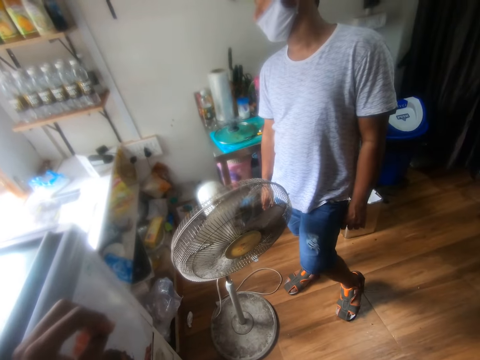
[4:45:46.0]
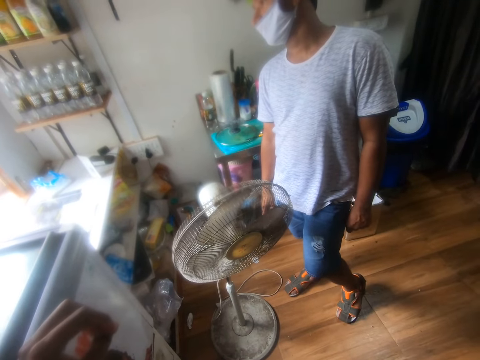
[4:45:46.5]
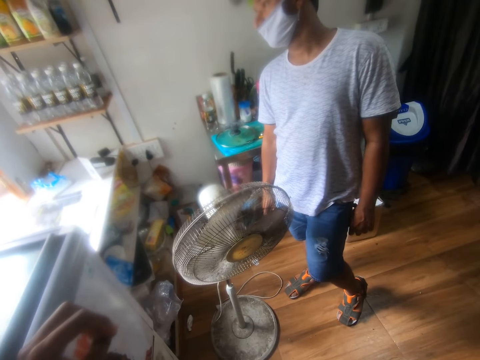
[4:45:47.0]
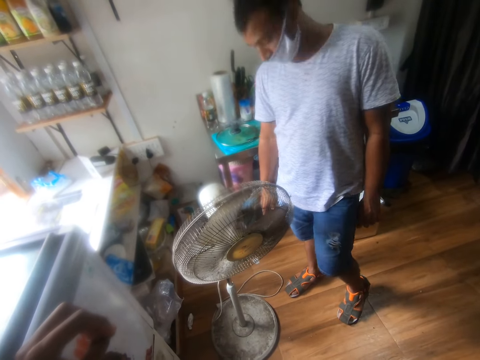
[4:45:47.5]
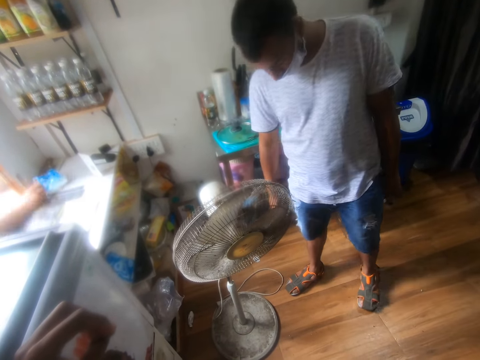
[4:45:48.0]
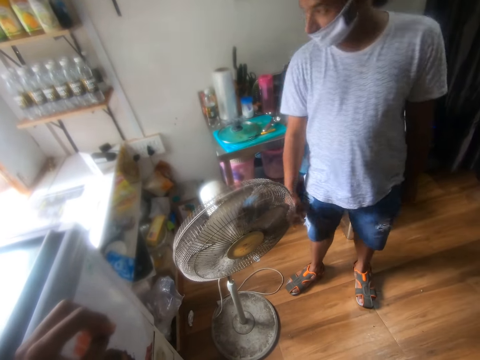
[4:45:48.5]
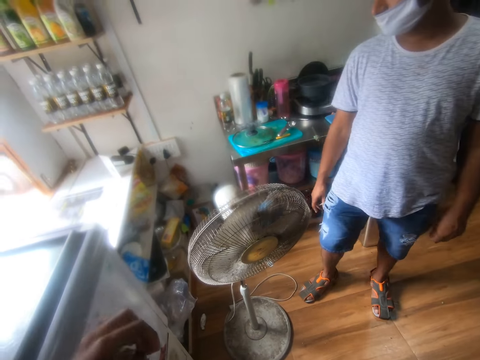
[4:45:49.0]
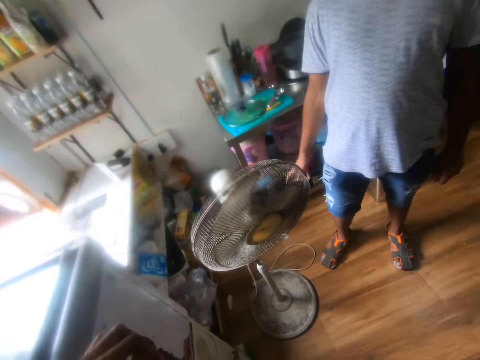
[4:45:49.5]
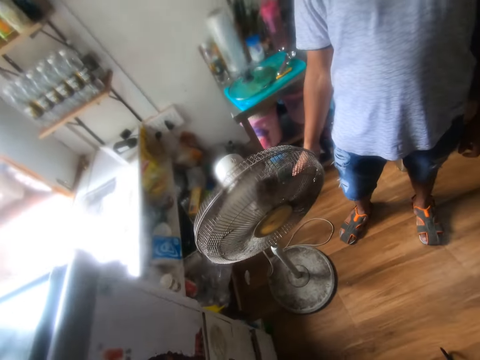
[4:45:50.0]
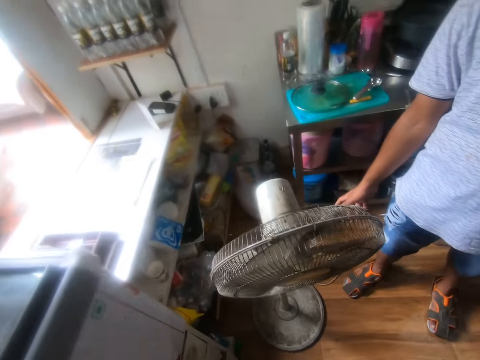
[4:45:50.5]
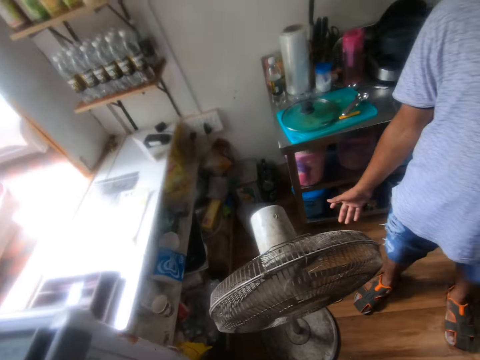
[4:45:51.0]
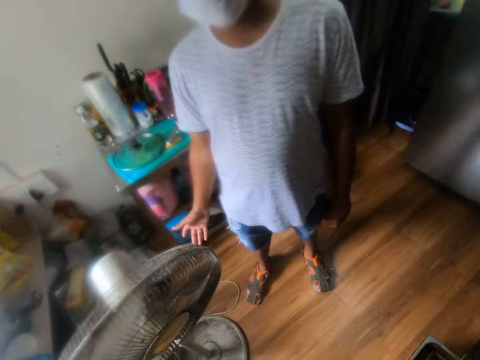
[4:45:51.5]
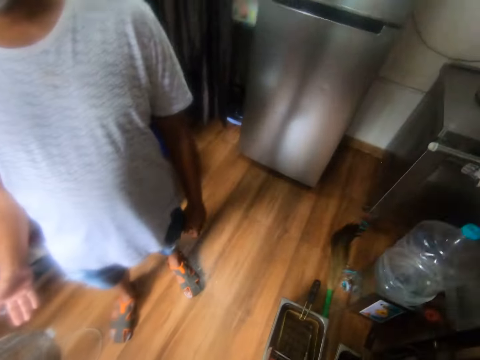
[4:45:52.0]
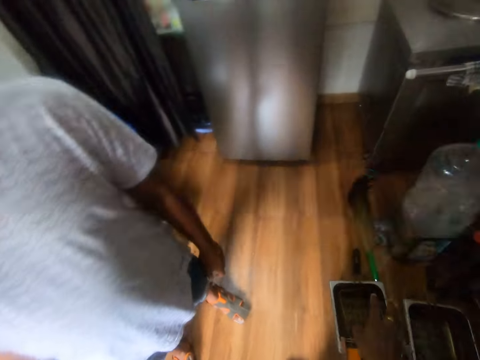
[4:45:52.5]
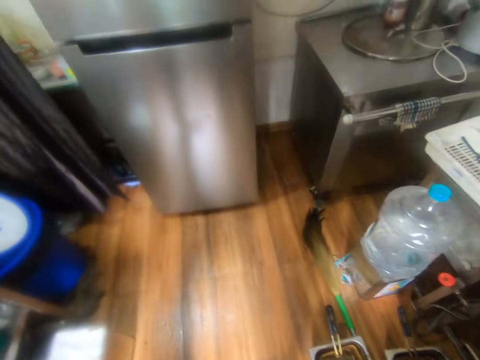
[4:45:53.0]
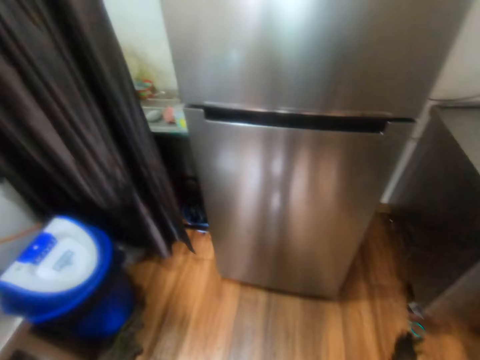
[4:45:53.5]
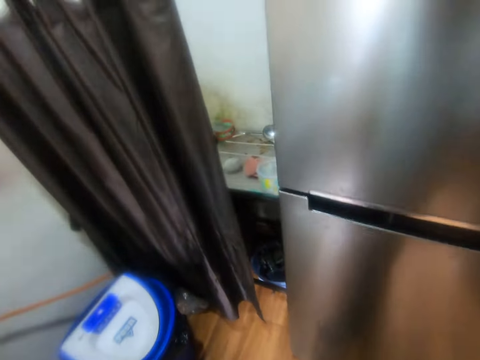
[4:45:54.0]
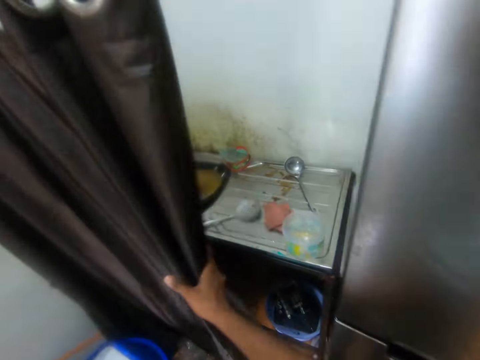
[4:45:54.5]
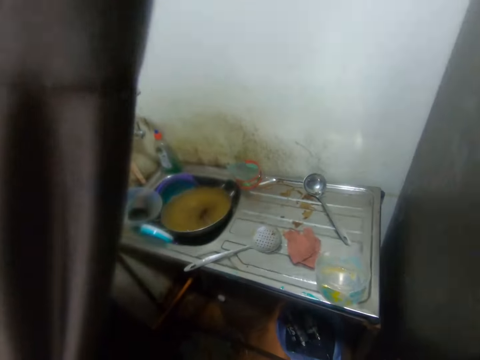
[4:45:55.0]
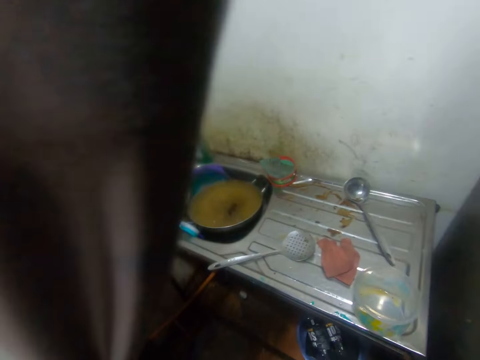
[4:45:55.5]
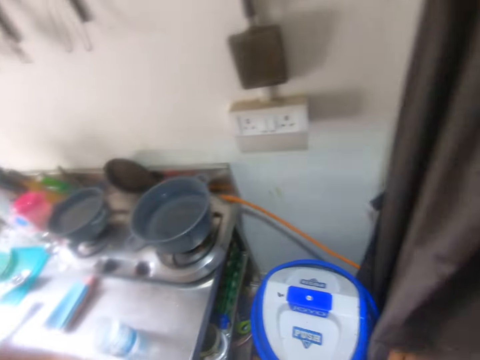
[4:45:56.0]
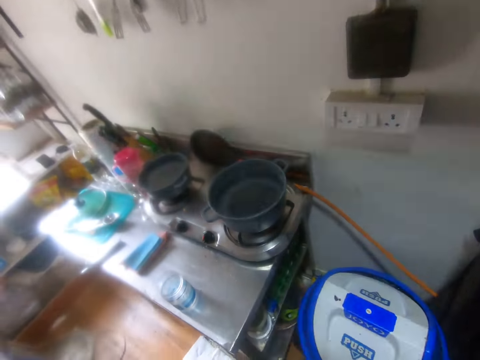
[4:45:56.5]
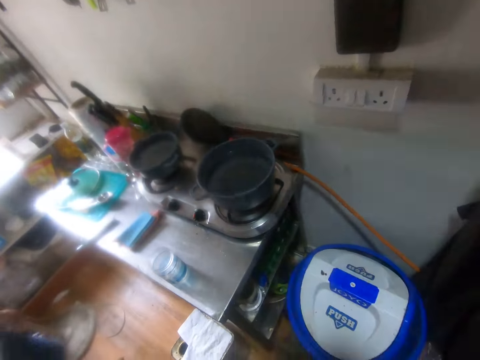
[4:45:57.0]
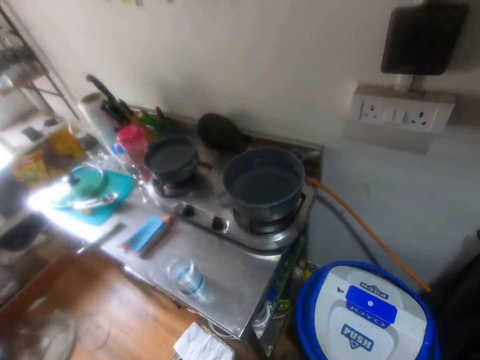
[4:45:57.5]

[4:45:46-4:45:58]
The camera wearer holds the cotton with his right hand. He pulls the curtain.

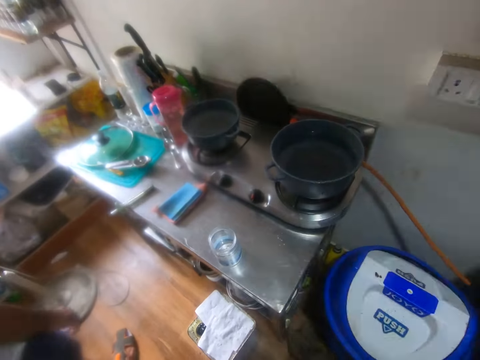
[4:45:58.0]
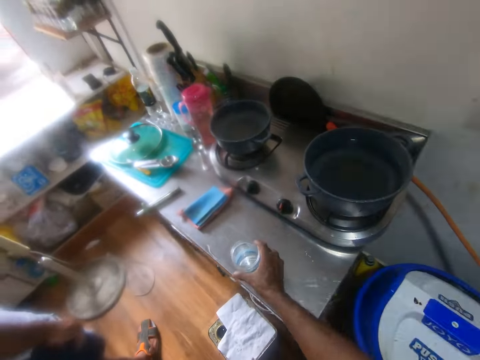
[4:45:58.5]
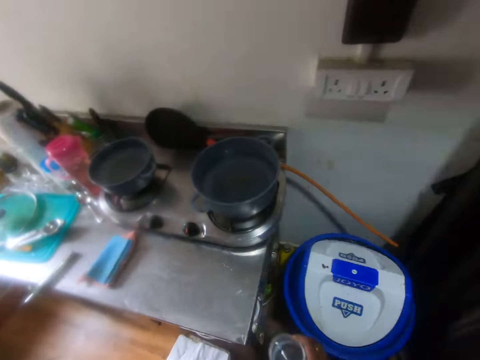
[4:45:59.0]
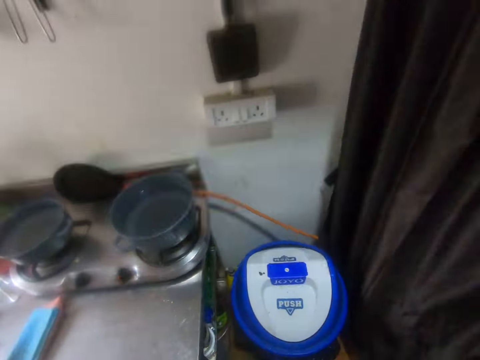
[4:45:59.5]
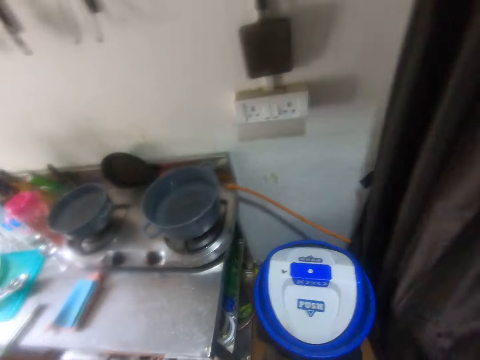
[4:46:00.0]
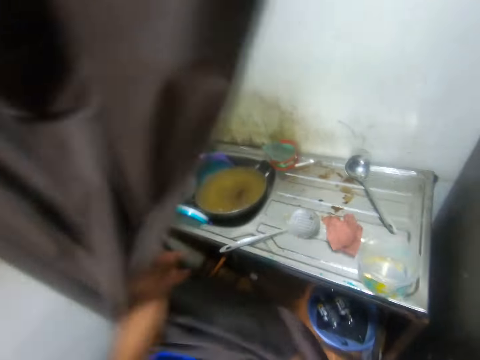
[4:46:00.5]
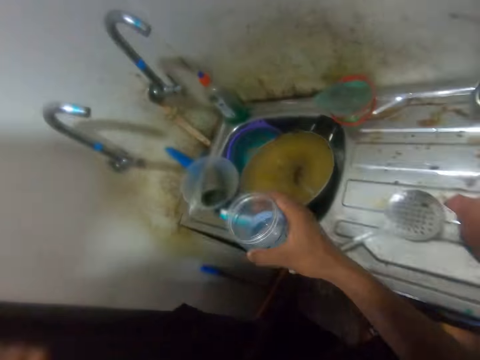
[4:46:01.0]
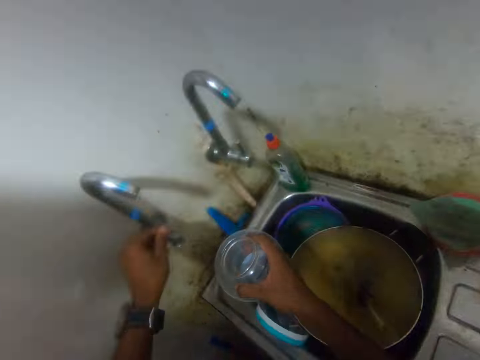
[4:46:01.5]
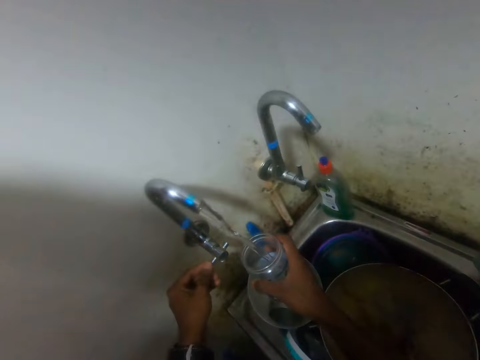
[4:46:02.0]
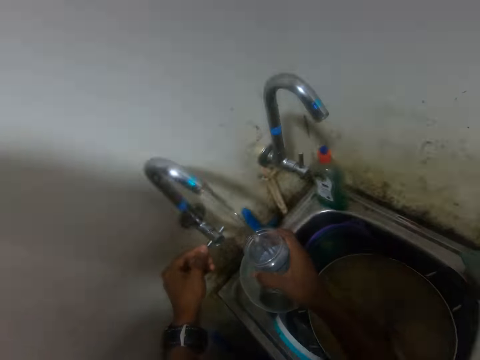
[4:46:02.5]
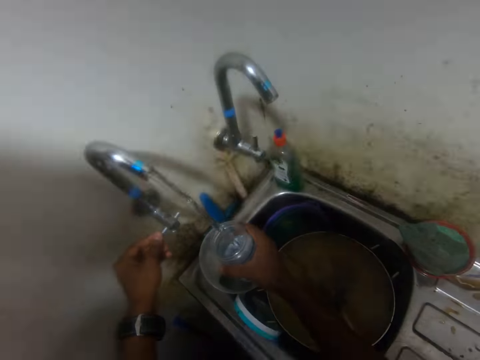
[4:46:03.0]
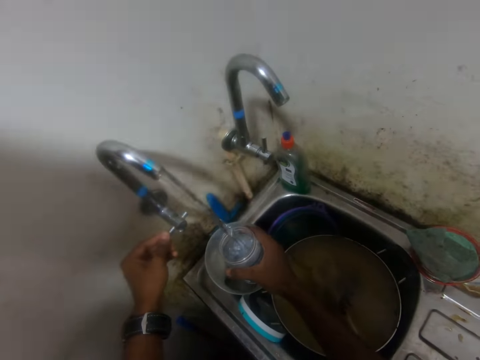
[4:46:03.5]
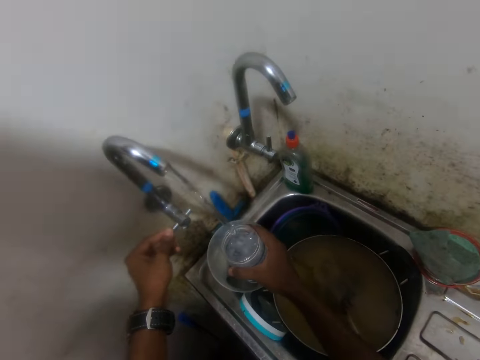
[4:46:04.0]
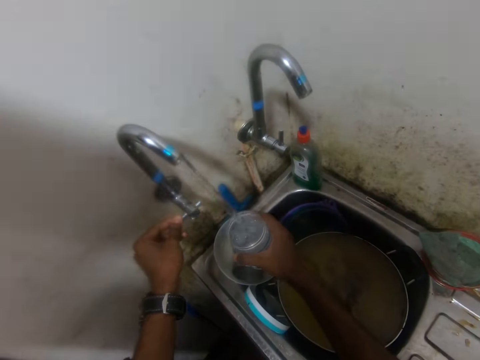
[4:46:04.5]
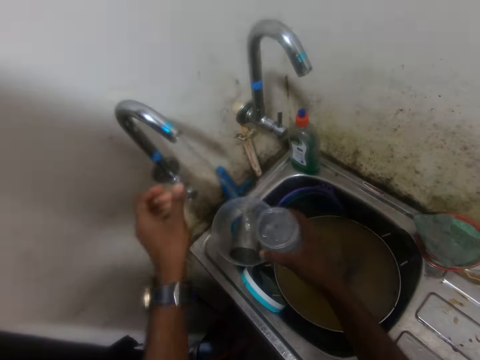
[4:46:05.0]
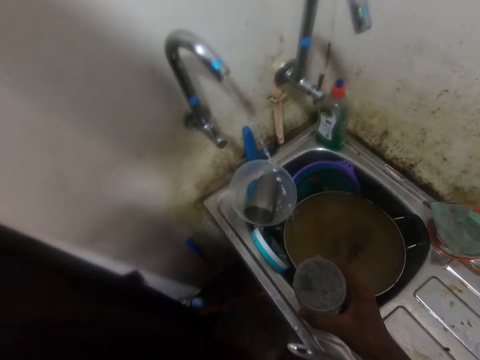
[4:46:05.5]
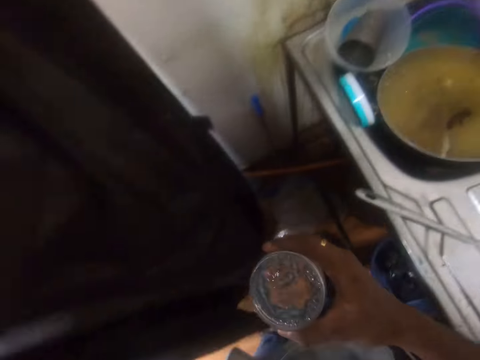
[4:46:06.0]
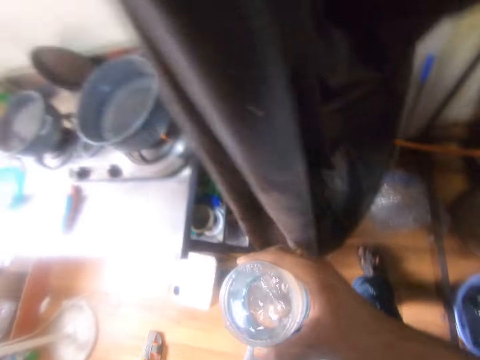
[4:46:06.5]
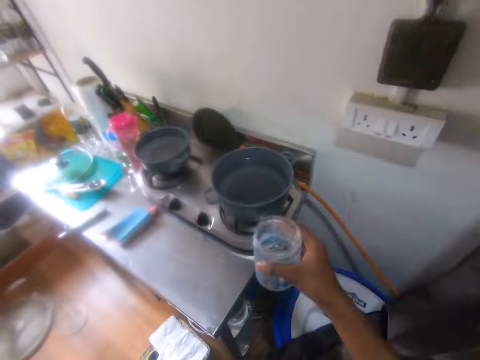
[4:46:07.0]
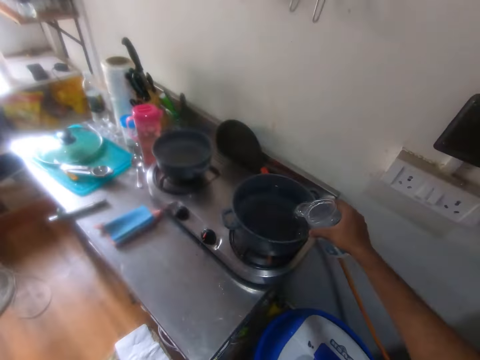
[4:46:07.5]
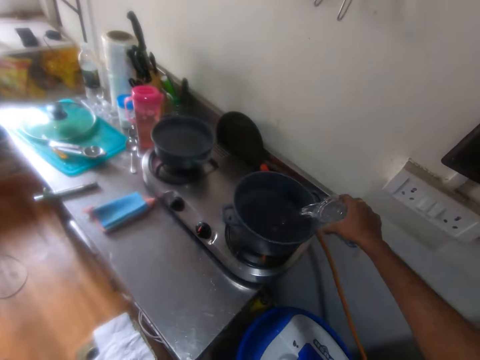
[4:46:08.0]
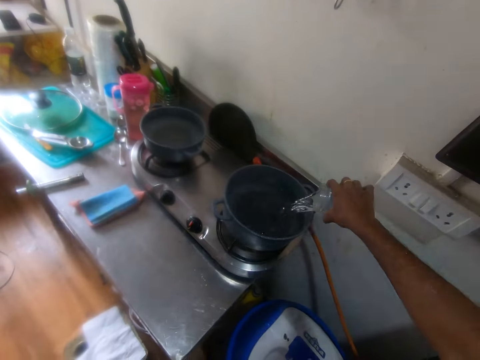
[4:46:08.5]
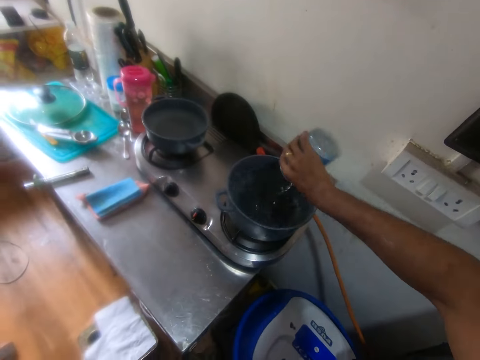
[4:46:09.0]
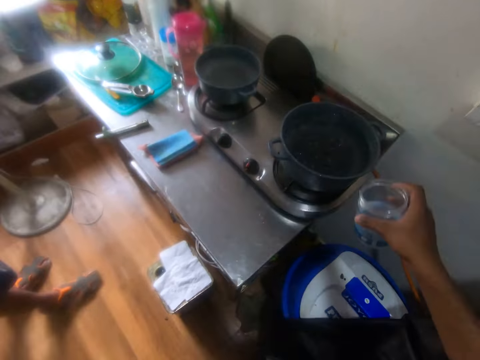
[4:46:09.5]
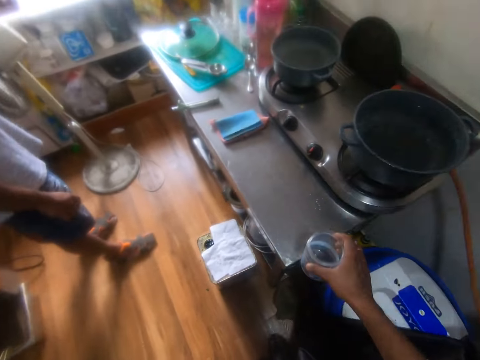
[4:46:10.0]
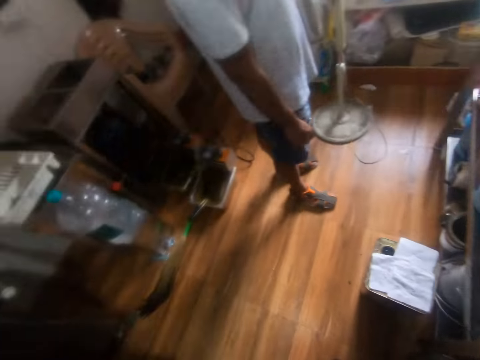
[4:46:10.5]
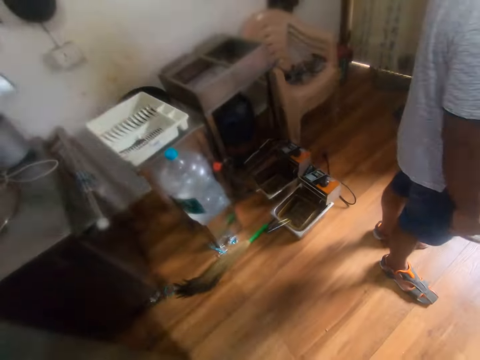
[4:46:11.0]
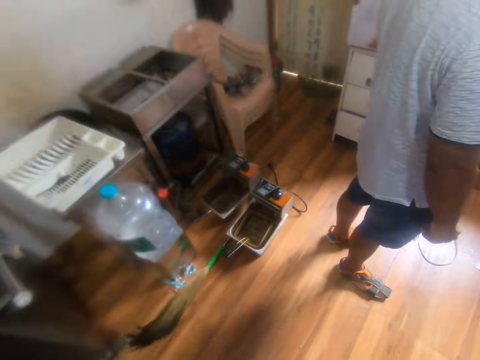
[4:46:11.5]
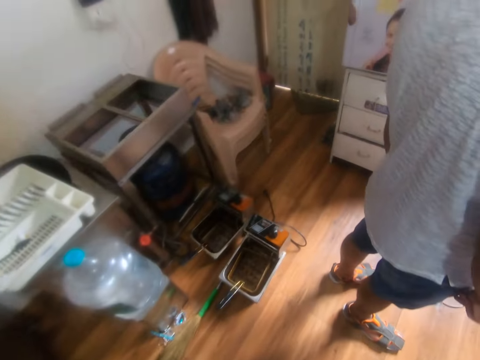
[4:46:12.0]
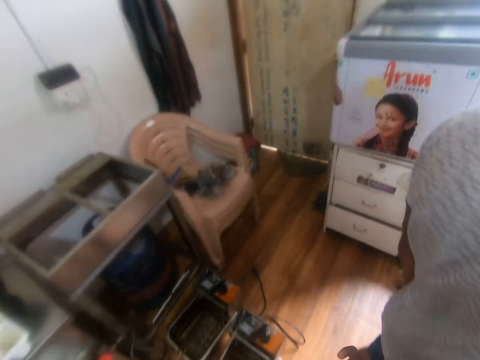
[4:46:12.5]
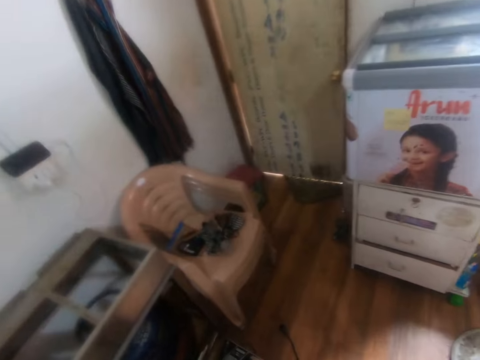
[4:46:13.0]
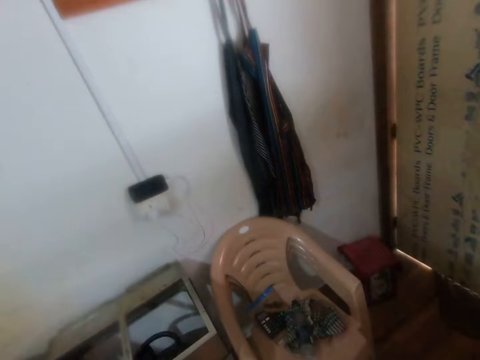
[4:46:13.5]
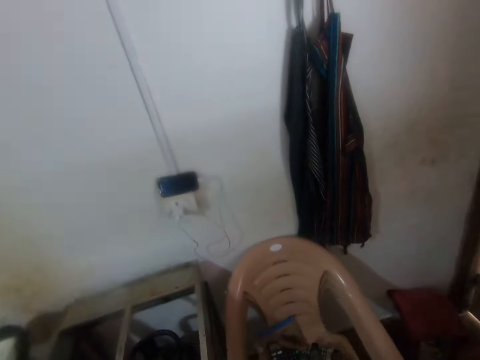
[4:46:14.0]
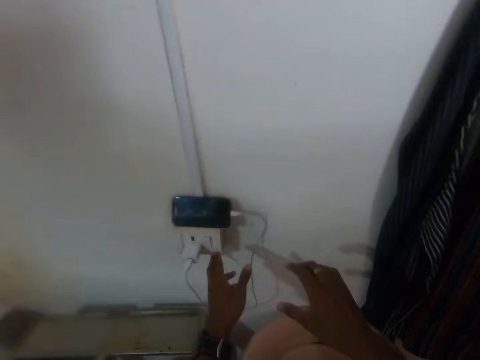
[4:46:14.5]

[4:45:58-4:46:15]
The camera wearer picks up a cup from the kitchen slab with his right hand. He turns on the tap with his left hand. He fills the cup in his right hand with water from the tap. He turns off the tap with his left hand. He carries water. He pours water into a pot with the cup in his right hand. He drops the cup on the kitchen slab with his right hand. He walks.
